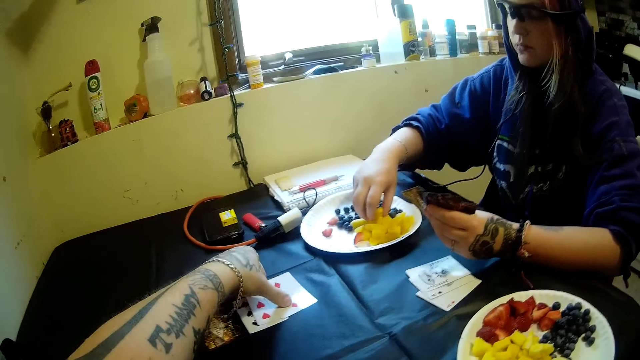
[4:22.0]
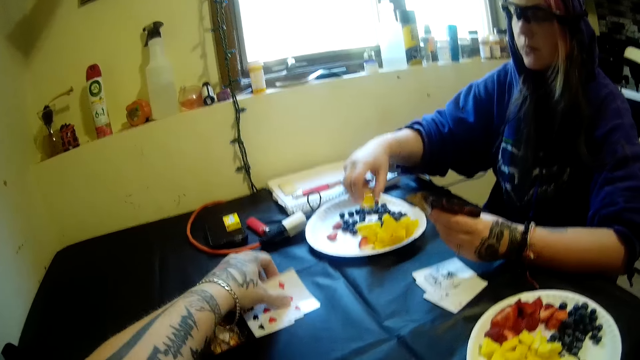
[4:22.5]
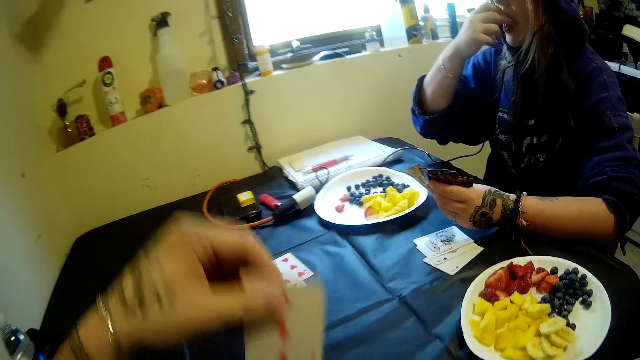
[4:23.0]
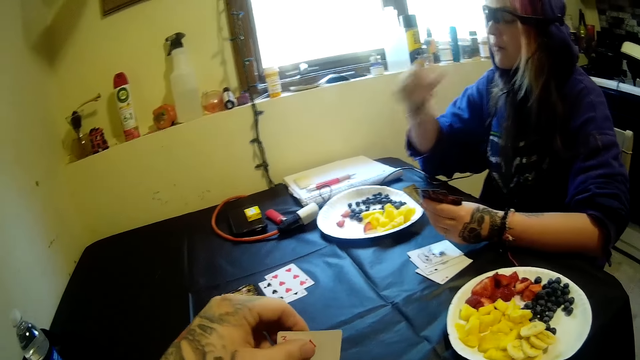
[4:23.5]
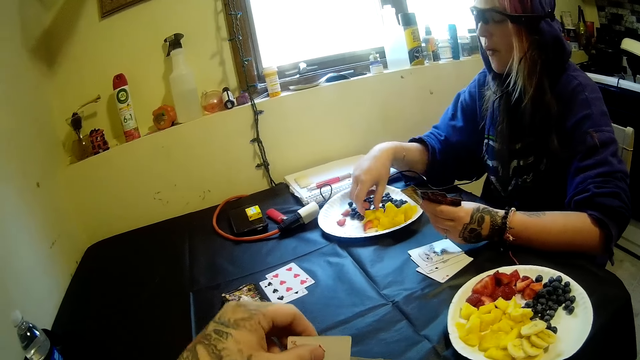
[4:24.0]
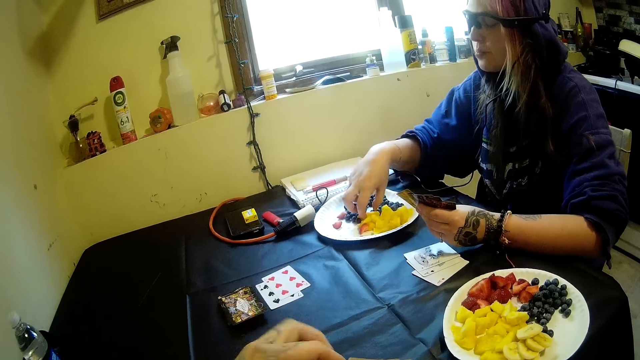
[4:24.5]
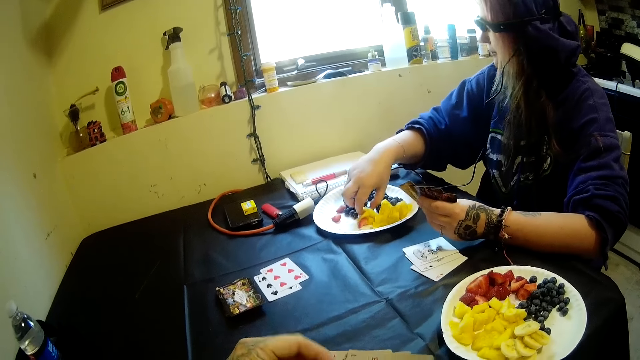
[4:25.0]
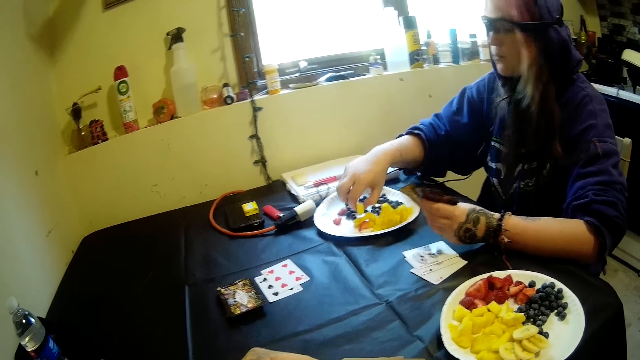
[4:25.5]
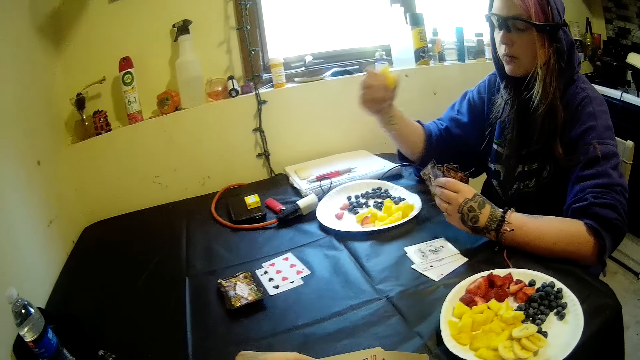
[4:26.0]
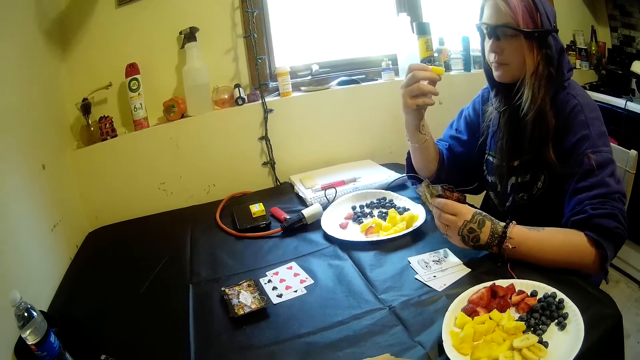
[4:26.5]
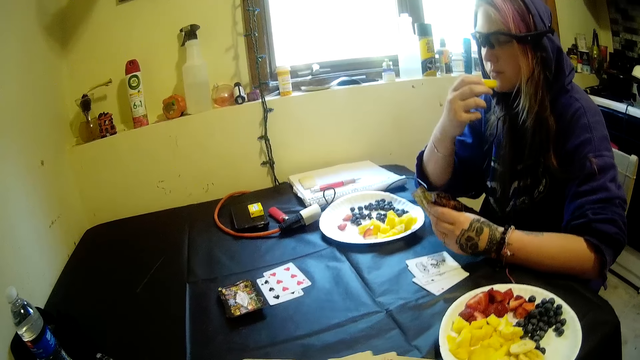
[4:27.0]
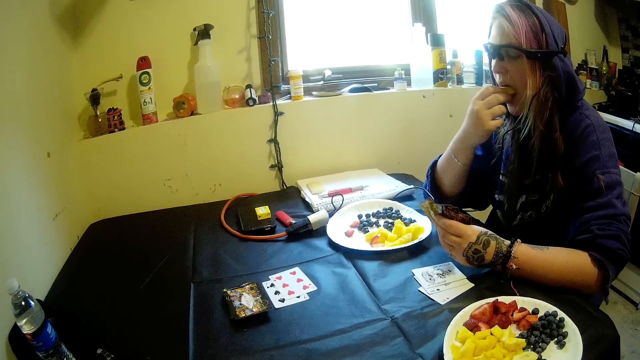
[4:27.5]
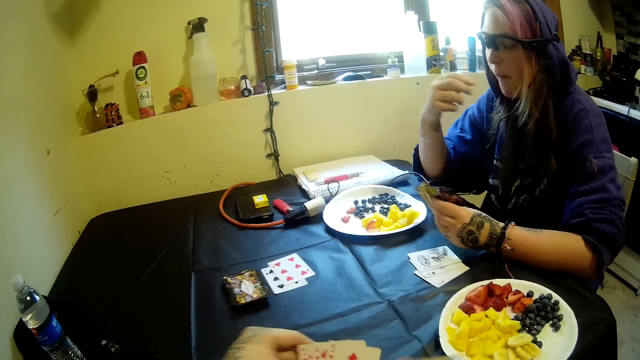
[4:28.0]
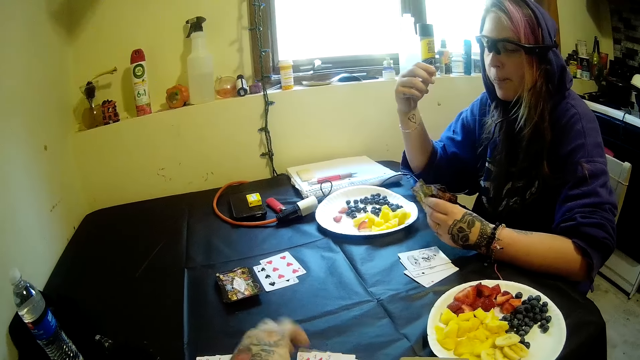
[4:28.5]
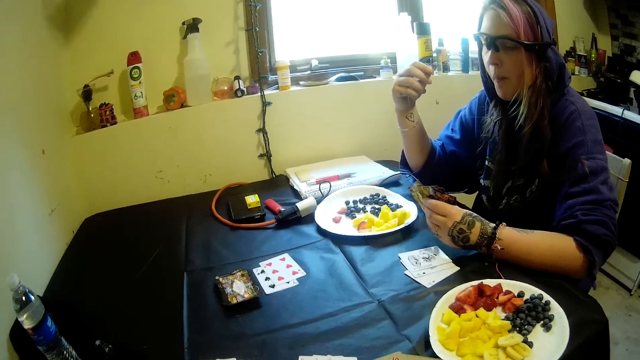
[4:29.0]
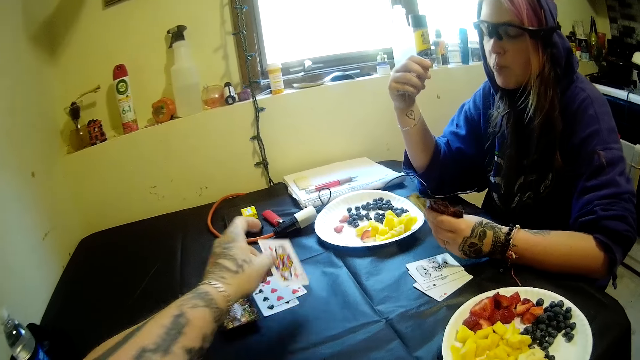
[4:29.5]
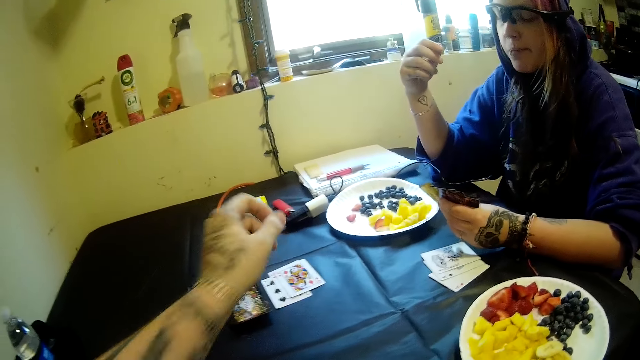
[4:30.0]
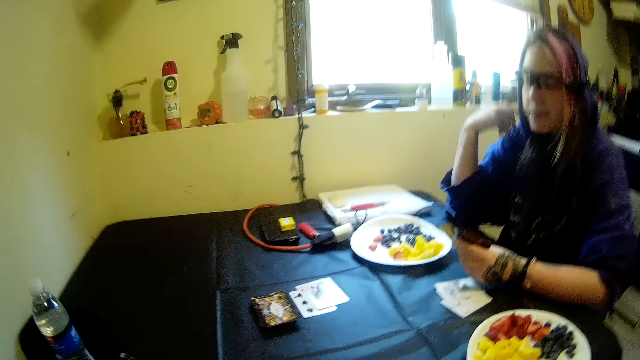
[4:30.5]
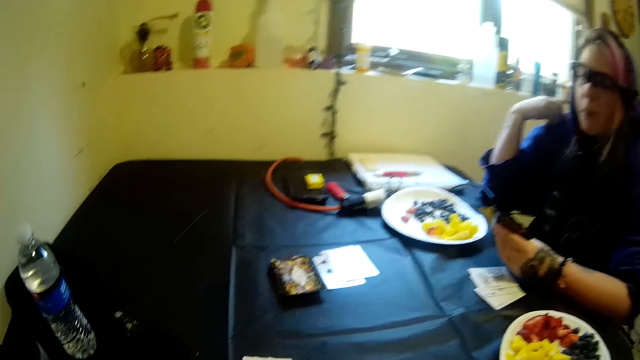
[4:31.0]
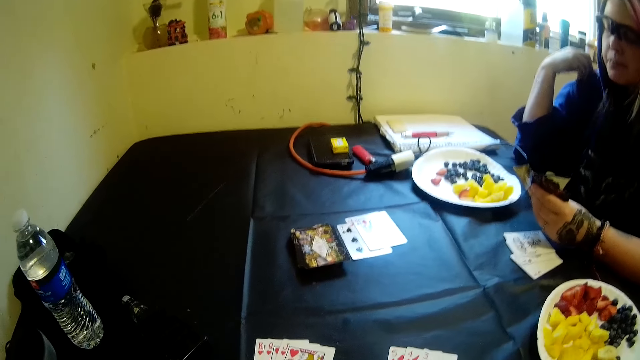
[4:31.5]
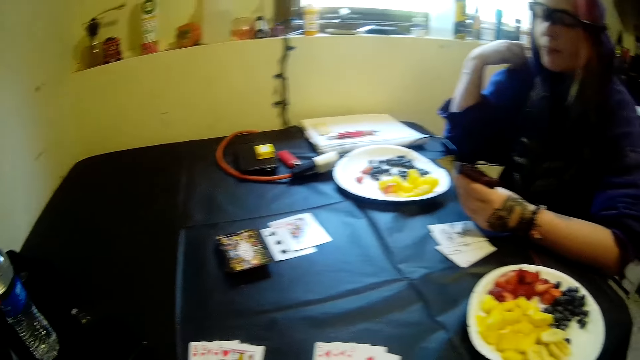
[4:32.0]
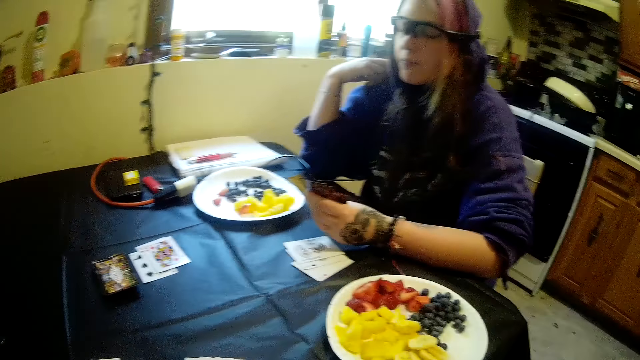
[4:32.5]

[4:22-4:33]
The woman eats more fruits. The camera wearer picks the card from the table. The woman eats the piece of pineapple. The camera wearer drops another card on the table.

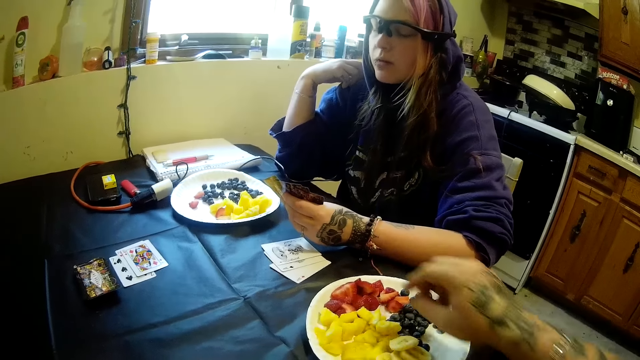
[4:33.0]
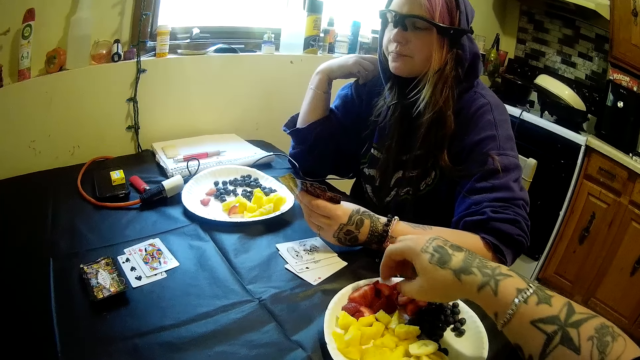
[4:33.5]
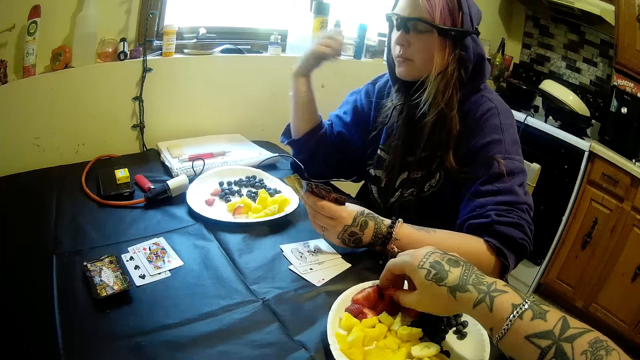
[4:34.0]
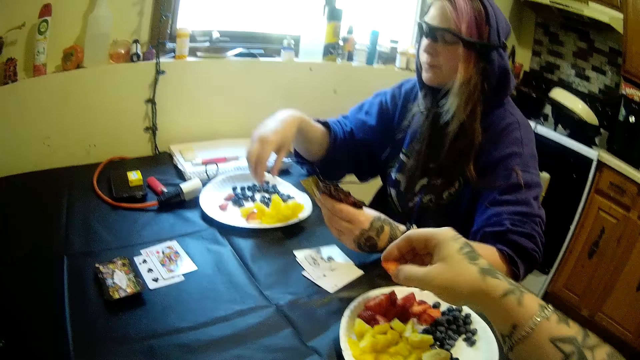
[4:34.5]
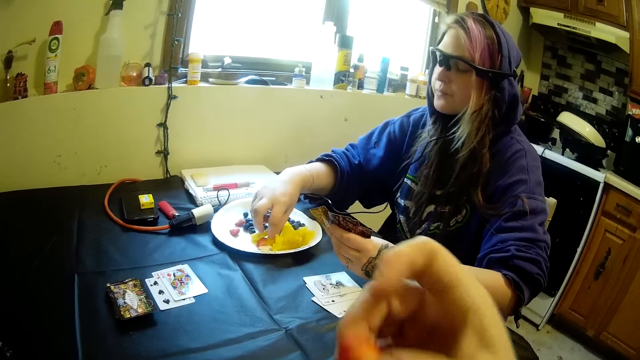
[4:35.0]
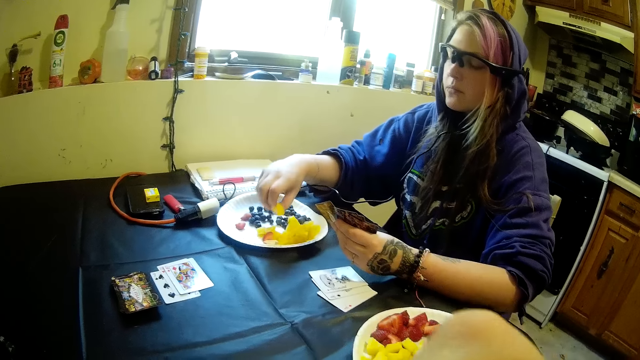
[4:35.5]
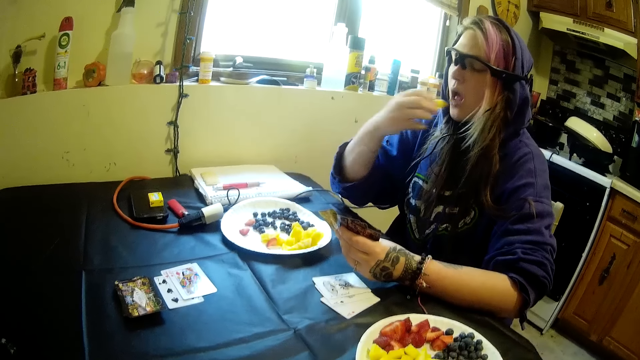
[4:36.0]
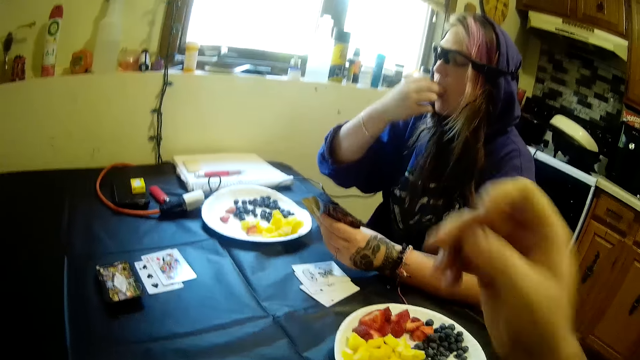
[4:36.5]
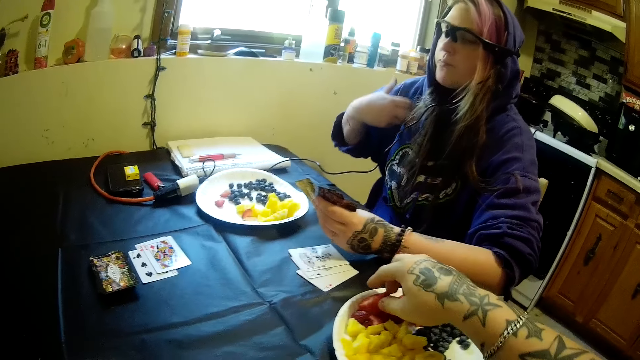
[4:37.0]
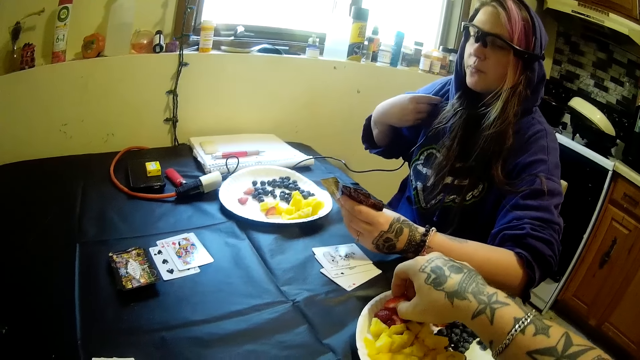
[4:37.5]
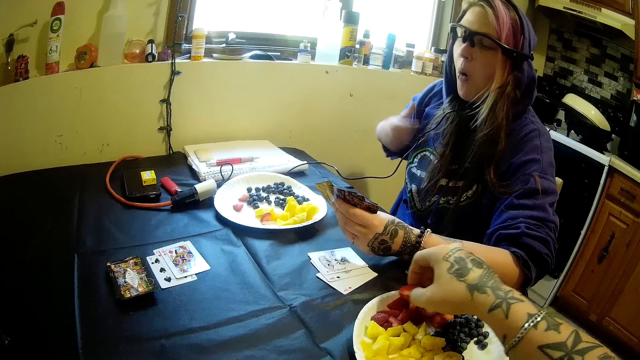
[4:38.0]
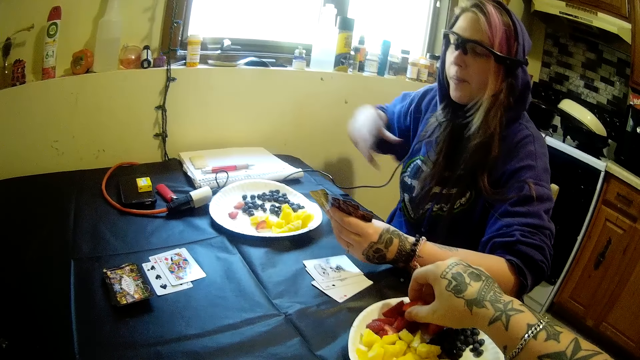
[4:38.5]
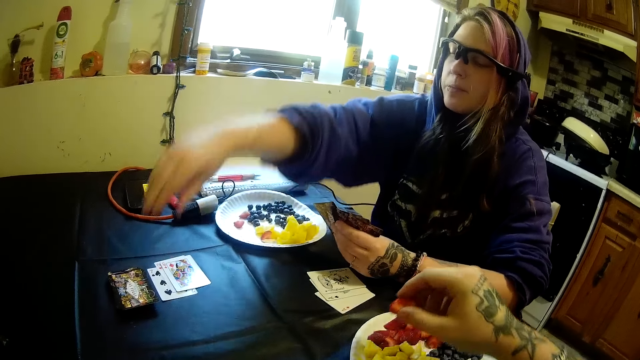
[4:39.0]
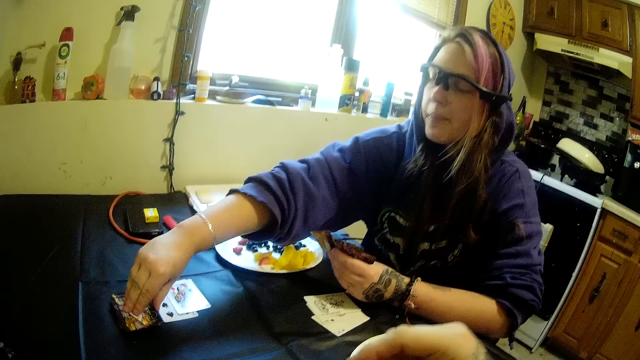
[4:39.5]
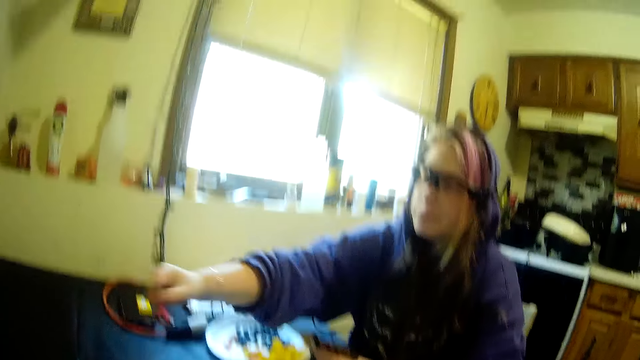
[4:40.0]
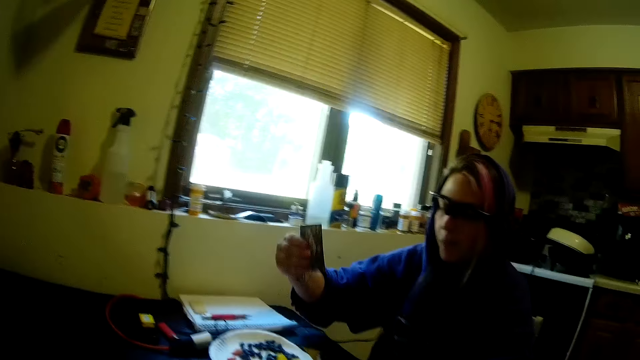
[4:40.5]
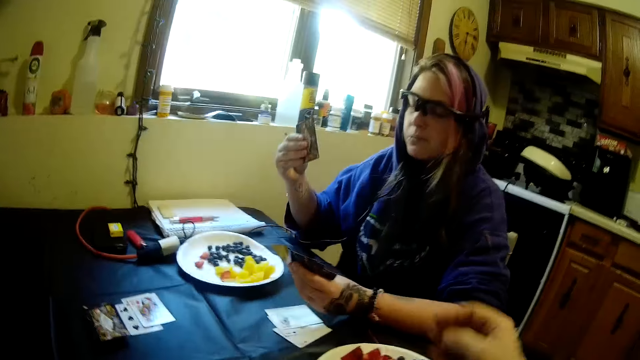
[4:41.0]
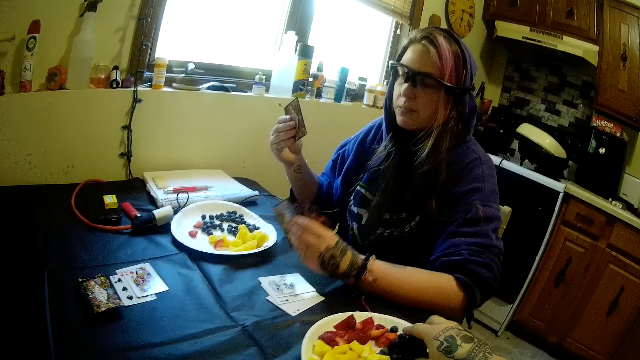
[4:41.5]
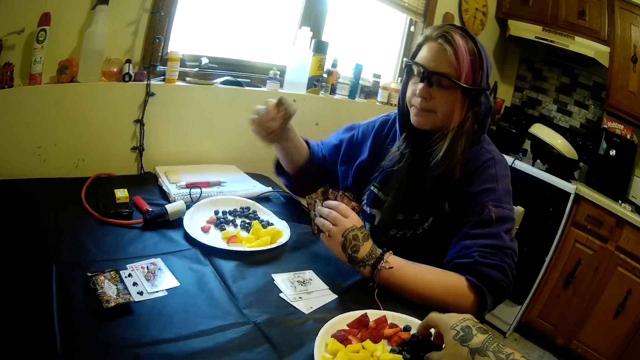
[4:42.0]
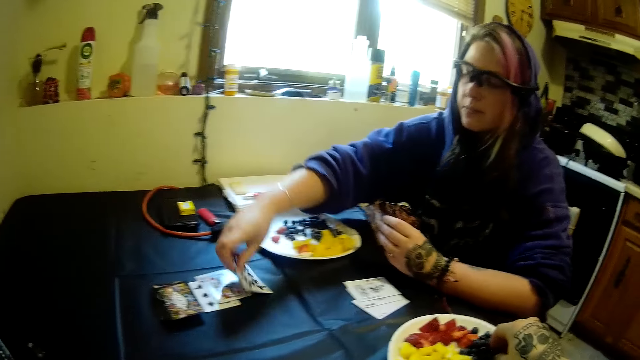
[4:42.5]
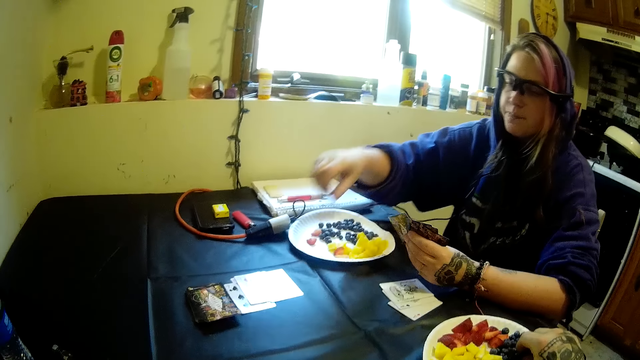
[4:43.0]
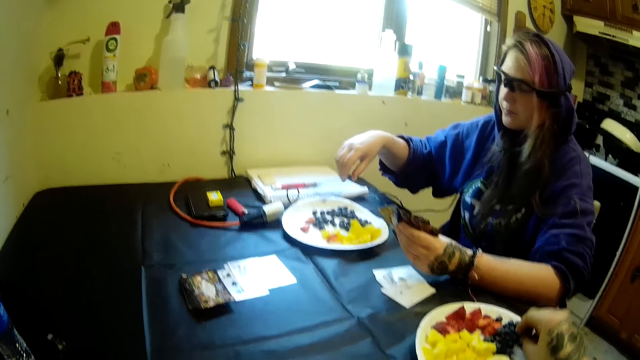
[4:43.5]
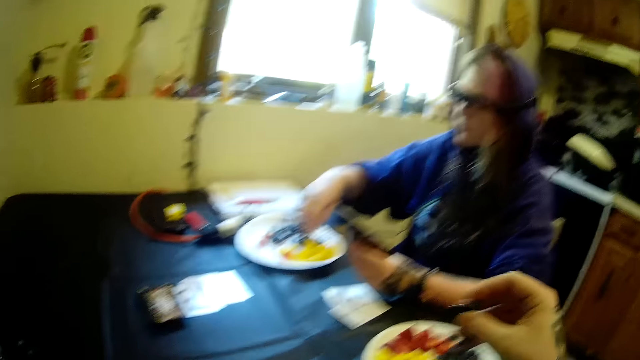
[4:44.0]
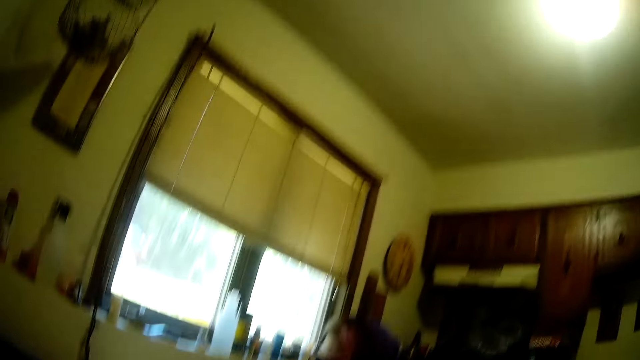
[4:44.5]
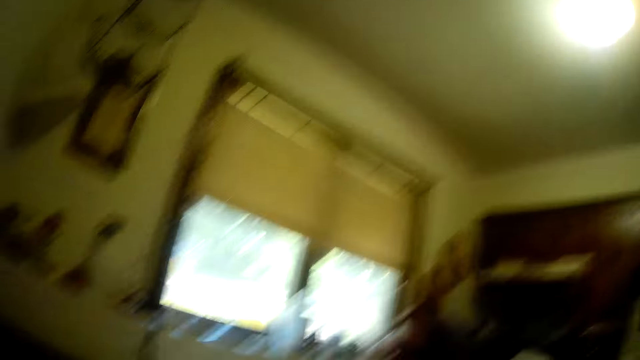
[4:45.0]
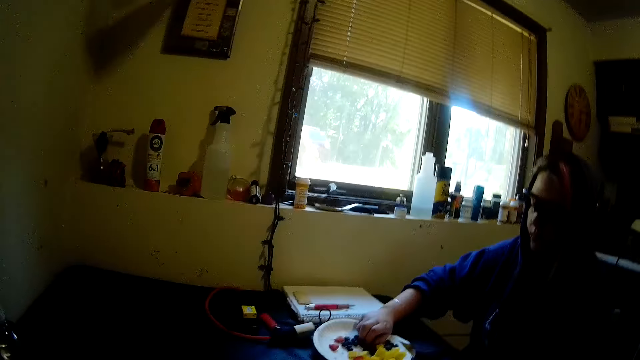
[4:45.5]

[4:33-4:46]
The camera wearer picks another piece of strawberry from his plate. He eats the piece of strawberry. He picks another piece of strawberry from his plate. The woman picks another card from the deck of cards. The camera wearer eats the piece of strawberry. The woman drops the card on the table and eats fruits.
